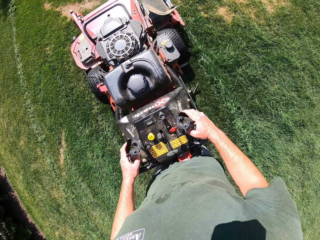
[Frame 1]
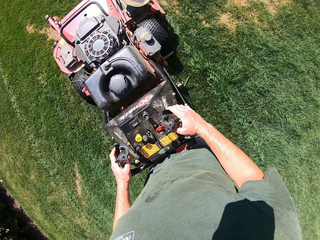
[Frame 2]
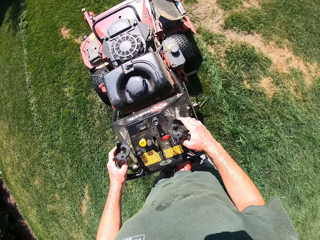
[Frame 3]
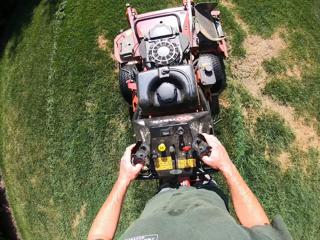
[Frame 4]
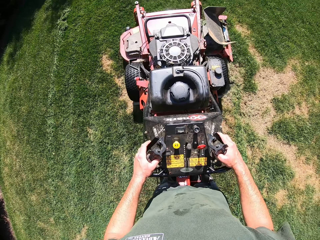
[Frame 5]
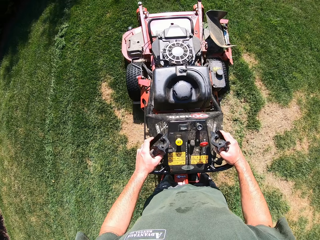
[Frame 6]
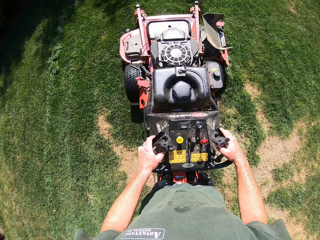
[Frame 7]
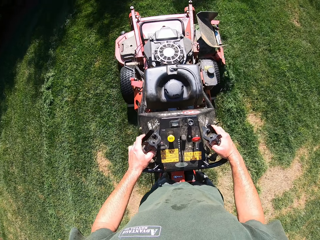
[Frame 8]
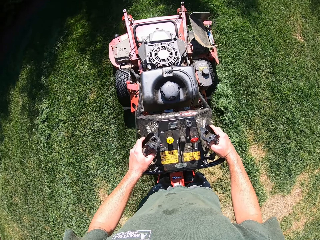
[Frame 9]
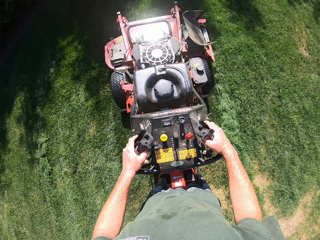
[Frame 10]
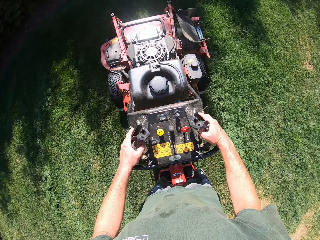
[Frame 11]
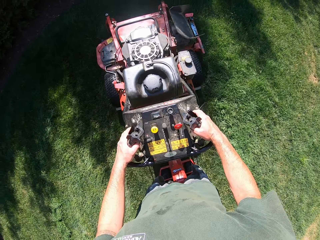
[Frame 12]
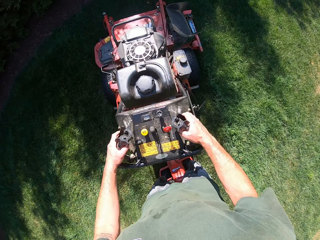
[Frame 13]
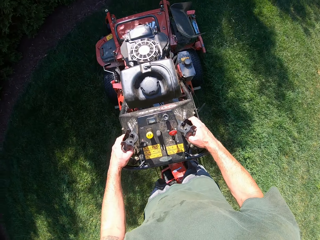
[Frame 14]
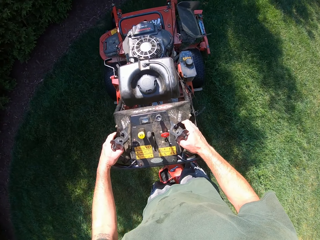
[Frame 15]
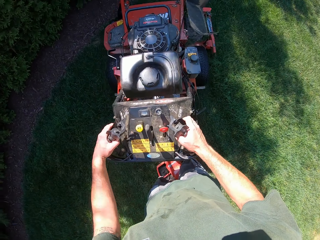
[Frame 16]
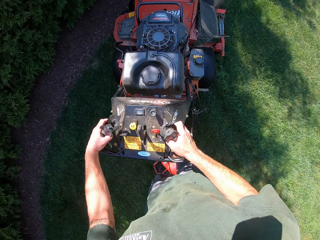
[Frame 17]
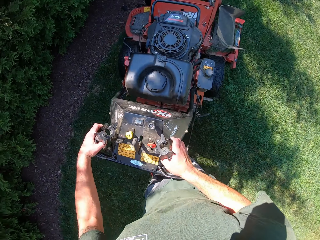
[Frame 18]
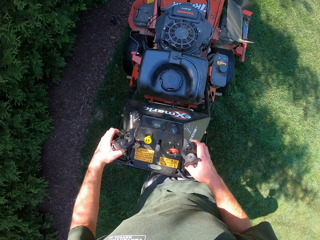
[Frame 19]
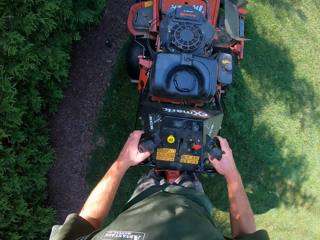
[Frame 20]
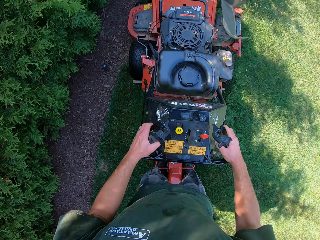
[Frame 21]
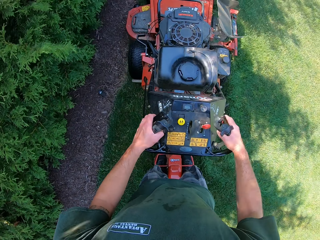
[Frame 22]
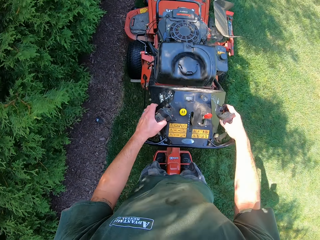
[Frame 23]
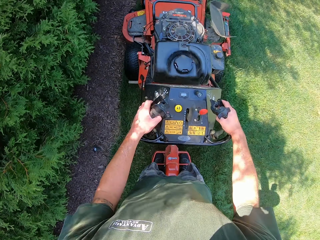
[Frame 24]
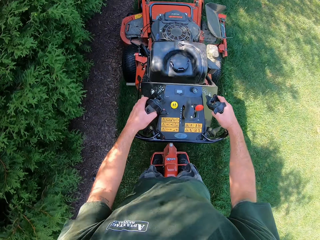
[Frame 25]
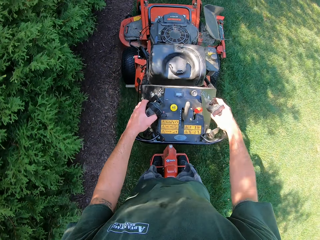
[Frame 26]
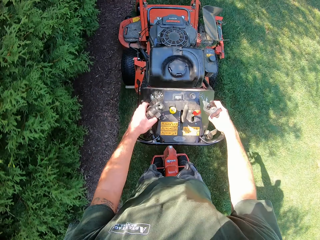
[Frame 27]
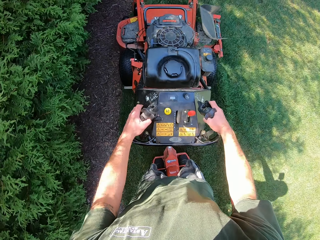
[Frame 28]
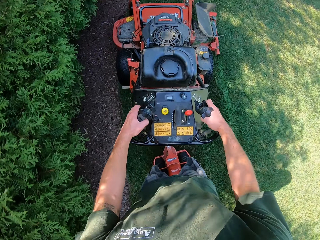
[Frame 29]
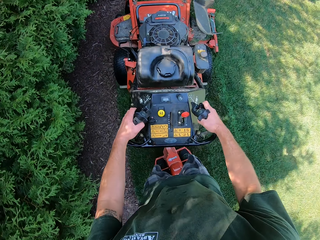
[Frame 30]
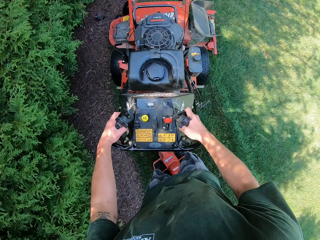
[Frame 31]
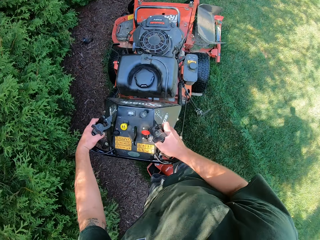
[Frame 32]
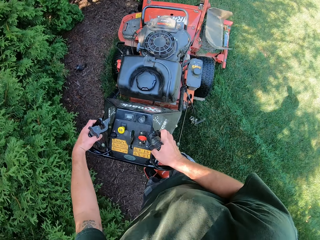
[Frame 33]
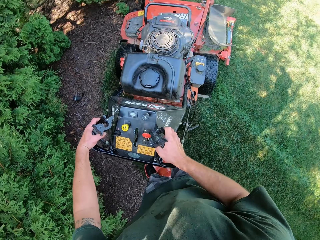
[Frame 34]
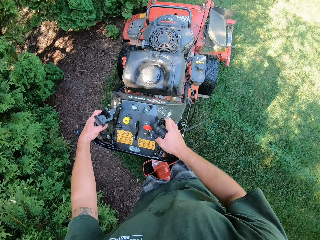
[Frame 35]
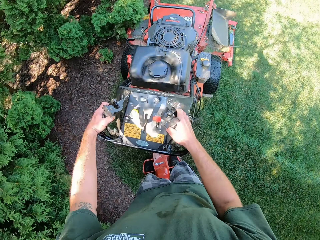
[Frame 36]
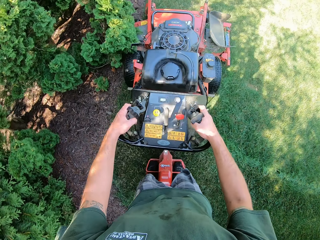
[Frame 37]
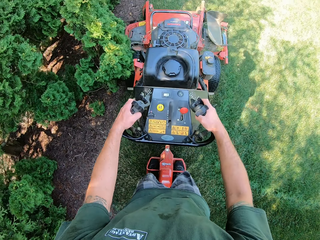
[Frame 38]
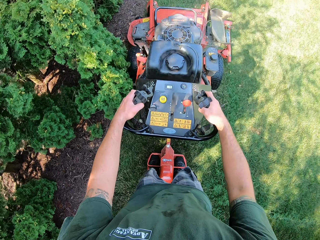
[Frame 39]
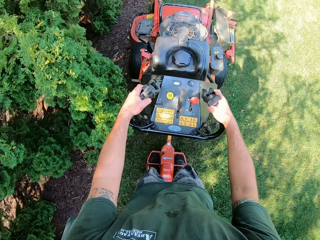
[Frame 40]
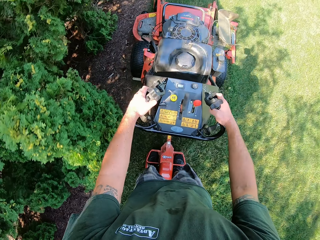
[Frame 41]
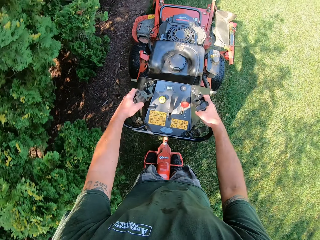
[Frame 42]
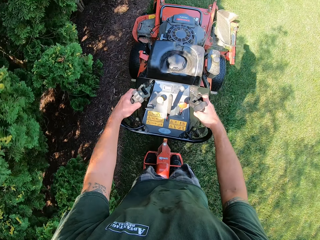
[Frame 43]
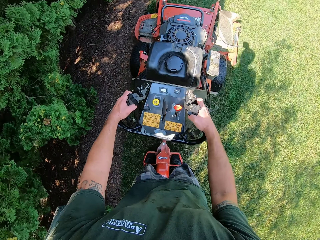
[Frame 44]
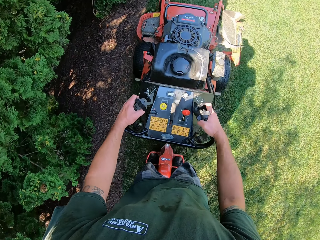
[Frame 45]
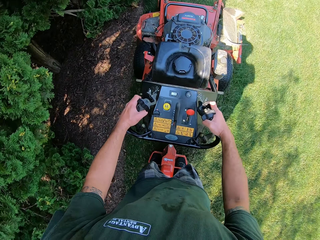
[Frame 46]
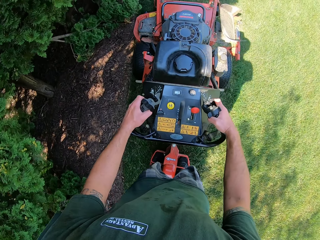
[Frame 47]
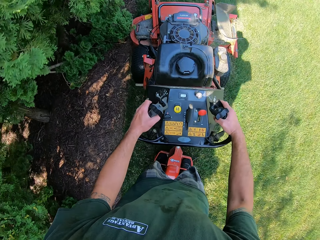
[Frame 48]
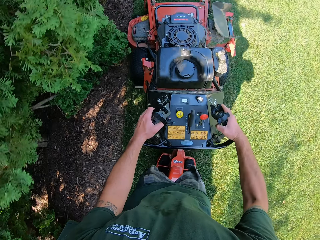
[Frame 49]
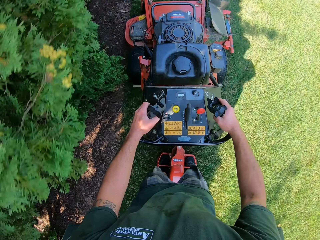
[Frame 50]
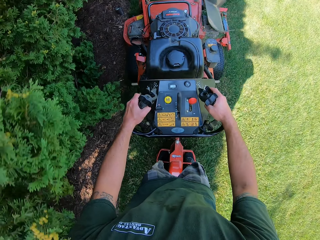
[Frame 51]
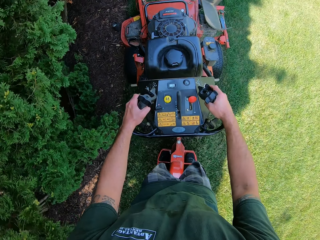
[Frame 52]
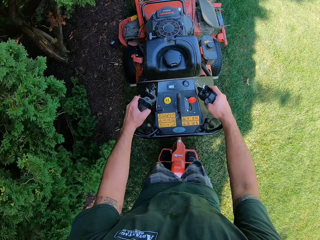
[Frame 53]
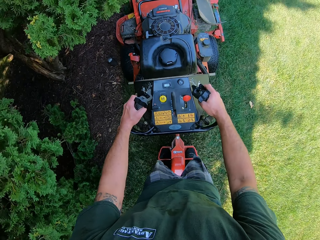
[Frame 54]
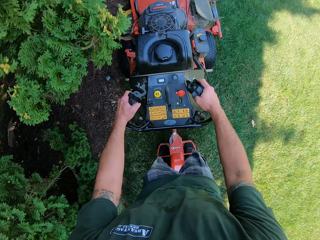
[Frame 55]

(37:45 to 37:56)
The camera wearer turns the lawn mower to the right. They mow the lawn with the lawn mower. They turn the lawn mower to the right. They mow the lawn with the lawn mower.

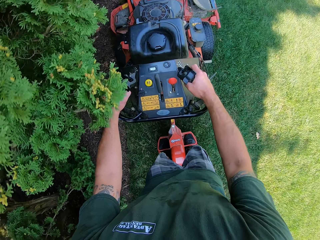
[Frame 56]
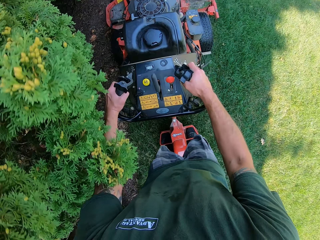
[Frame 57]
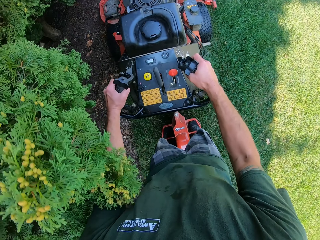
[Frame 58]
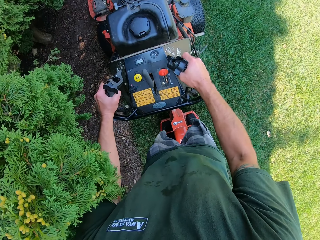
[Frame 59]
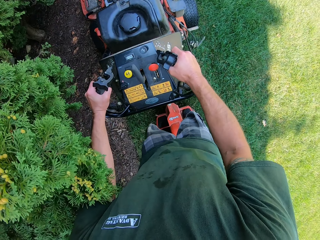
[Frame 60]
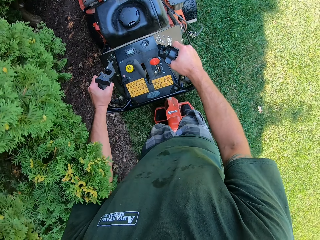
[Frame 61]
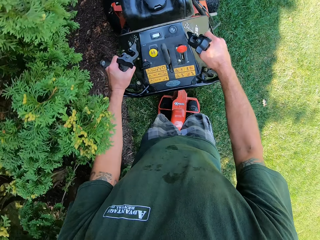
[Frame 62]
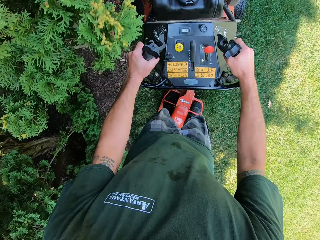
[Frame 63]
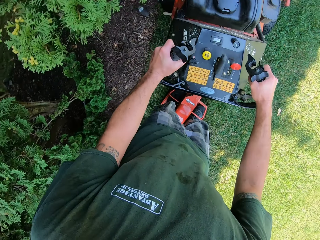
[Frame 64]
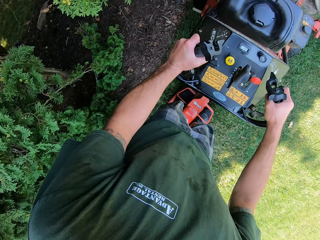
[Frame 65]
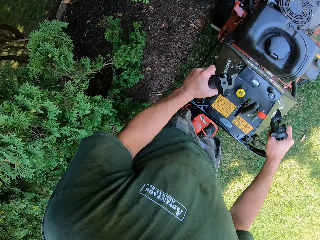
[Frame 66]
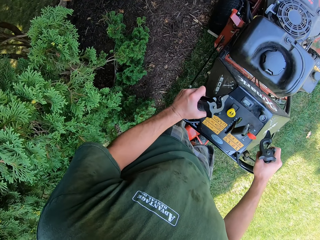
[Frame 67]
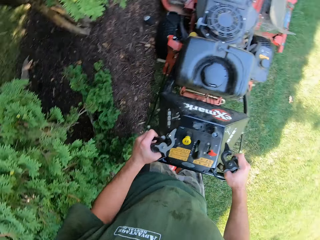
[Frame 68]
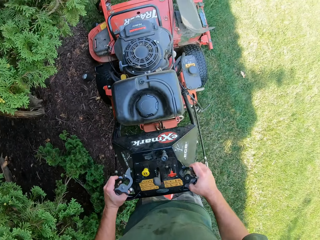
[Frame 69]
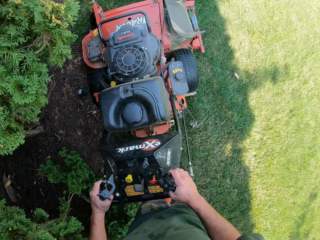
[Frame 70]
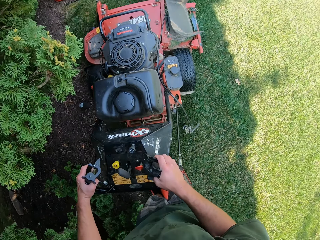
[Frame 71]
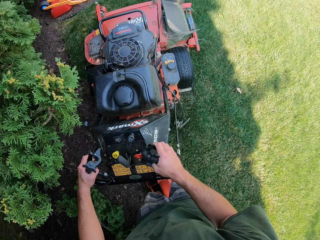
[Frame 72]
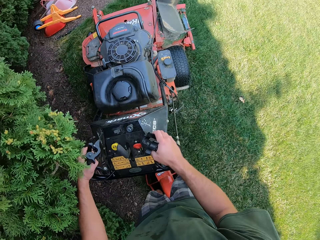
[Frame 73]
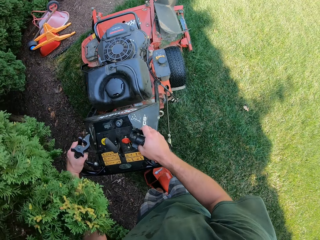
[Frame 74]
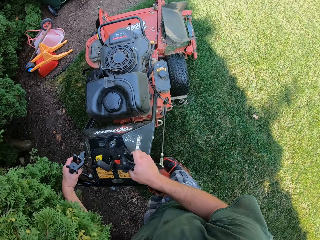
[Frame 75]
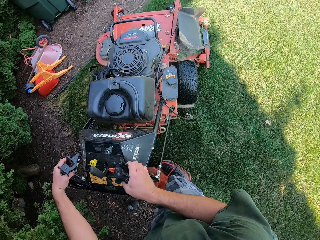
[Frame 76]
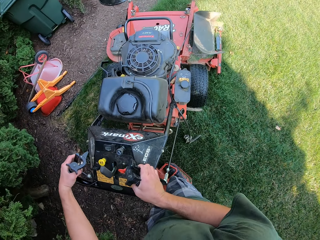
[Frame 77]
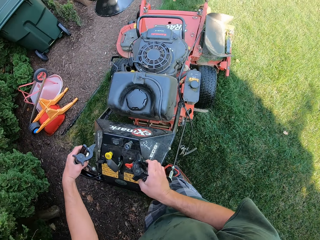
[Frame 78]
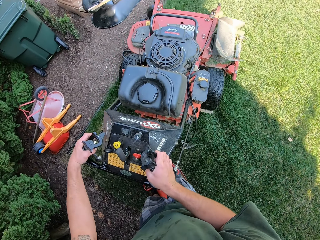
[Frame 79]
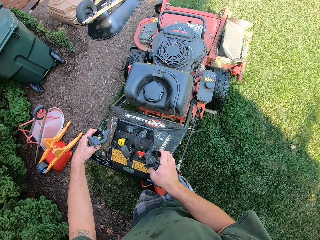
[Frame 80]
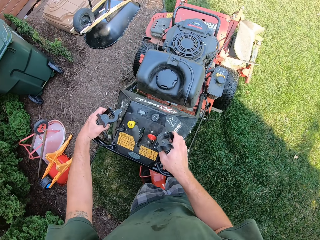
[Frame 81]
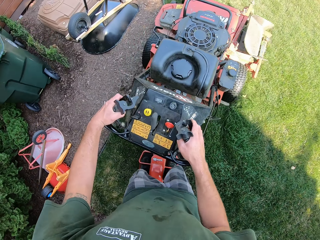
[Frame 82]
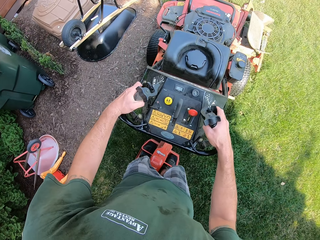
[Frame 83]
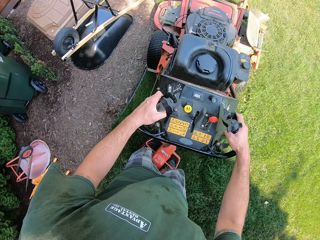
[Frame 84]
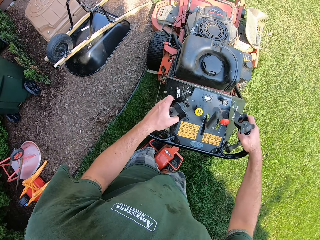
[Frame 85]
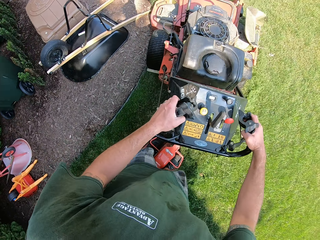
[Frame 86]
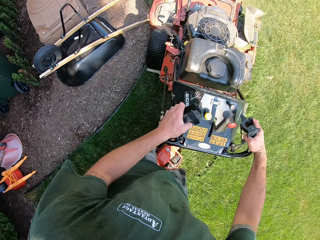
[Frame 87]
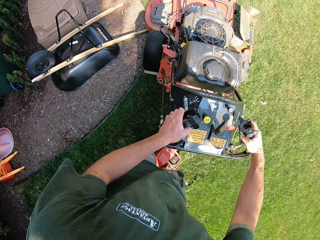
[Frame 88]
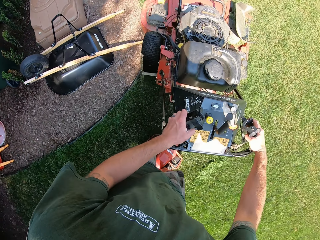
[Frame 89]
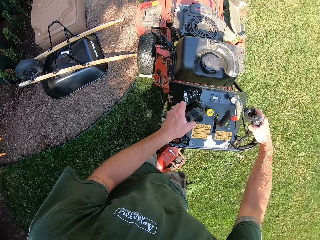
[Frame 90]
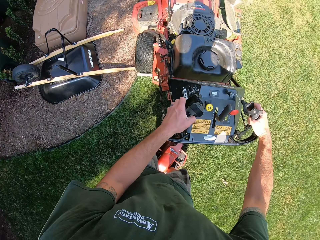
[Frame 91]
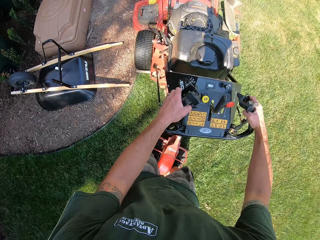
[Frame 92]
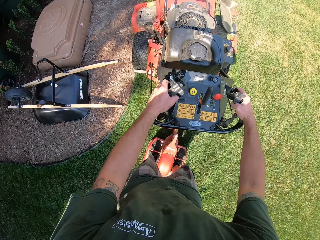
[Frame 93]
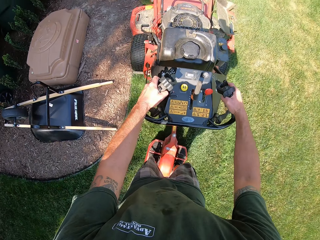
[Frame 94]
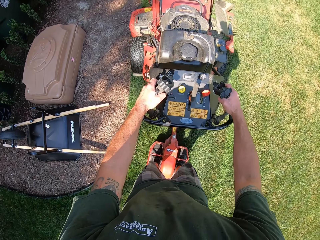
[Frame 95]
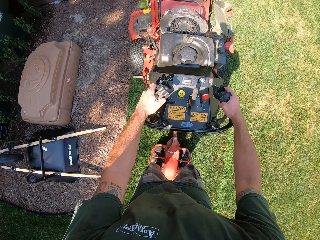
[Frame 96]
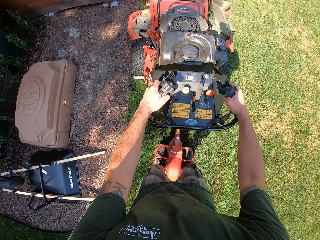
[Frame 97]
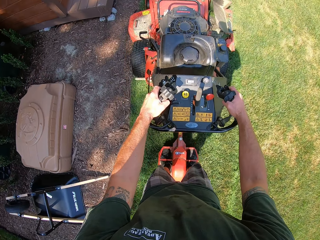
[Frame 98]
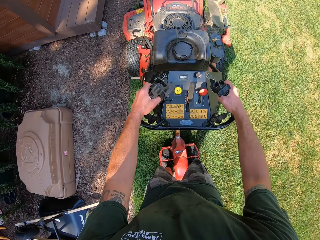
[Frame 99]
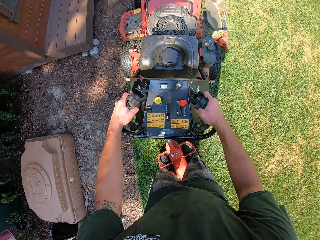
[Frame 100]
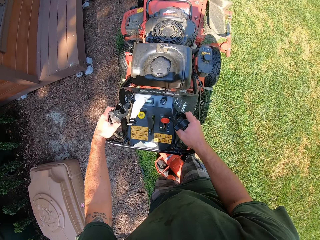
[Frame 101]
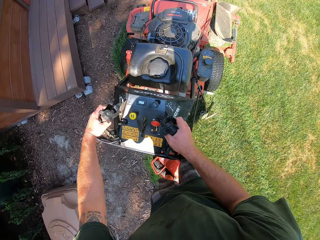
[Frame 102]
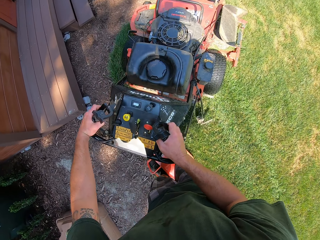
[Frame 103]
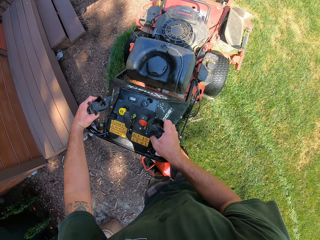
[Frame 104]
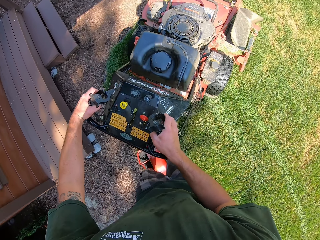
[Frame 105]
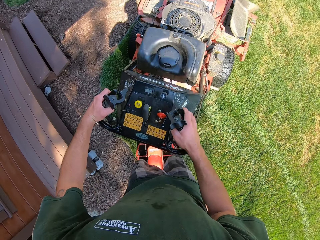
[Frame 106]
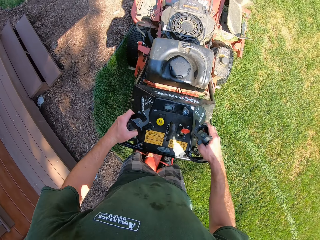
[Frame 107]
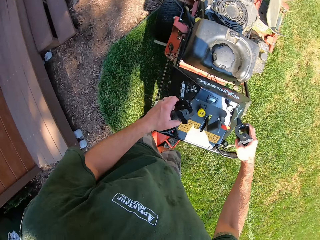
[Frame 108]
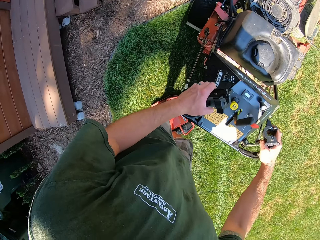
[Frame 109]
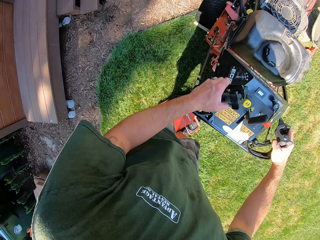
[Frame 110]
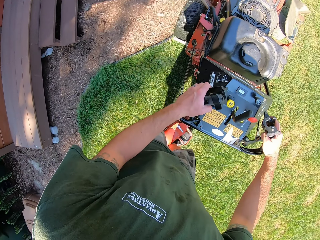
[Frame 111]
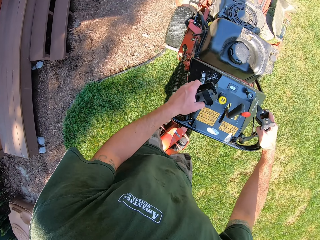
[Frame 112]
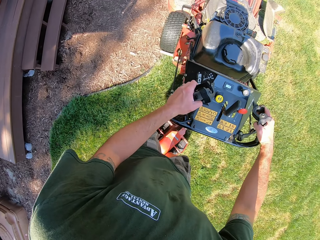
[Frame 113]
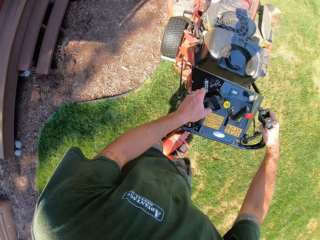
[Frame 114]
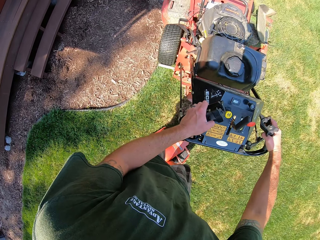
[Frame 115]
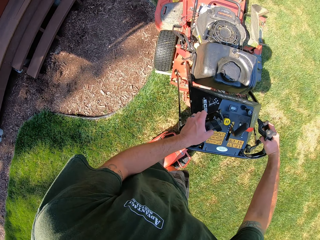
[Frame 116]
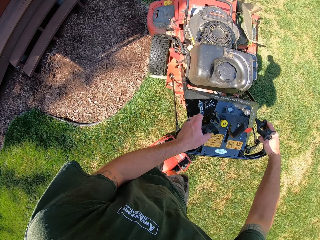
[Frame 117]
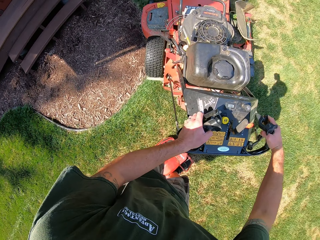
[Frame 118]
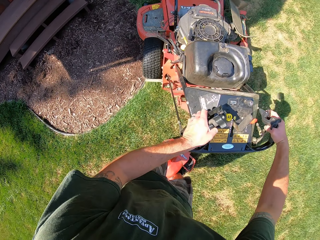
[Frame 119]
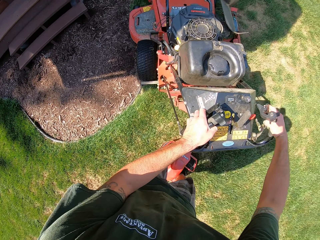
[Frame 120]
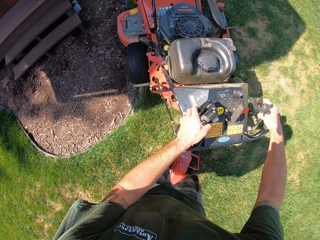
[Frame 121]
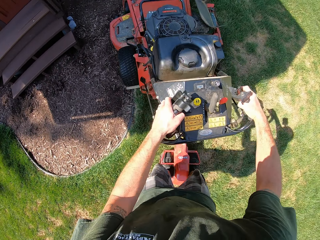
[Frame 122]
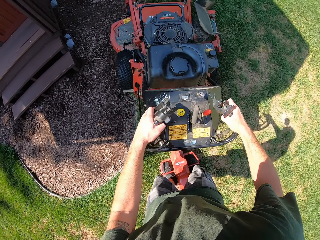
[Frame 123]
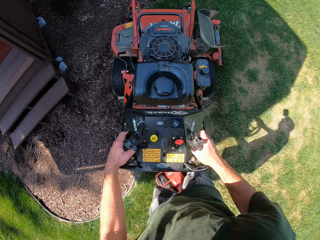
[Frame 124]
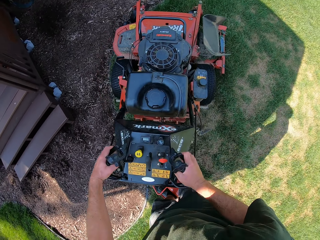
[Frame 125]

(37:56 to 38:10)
The camera wearer reverses the lawn mower a bit. They mow the lawn with the lawn mower. They turn the lawn mower to the left.
